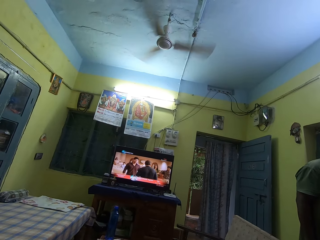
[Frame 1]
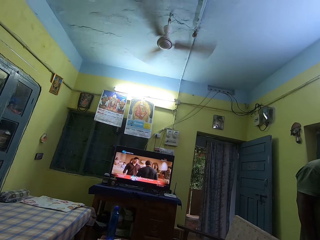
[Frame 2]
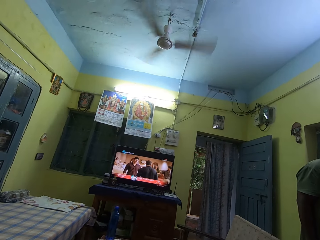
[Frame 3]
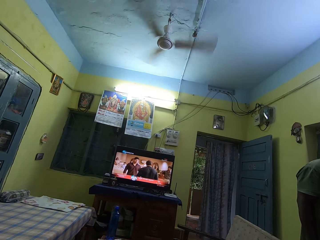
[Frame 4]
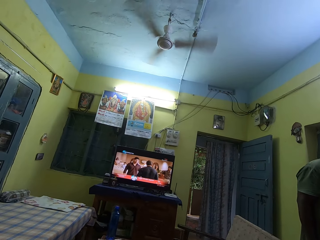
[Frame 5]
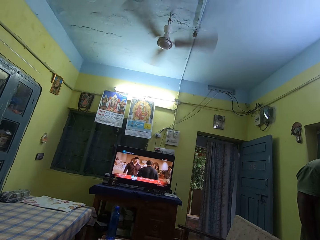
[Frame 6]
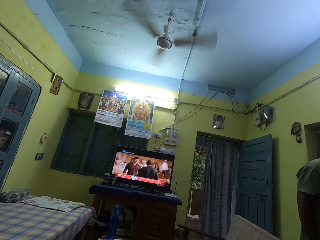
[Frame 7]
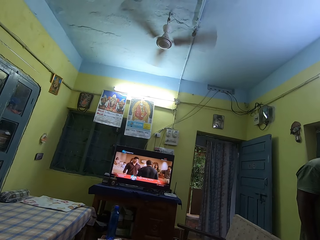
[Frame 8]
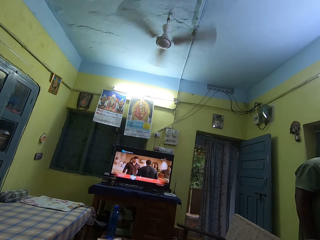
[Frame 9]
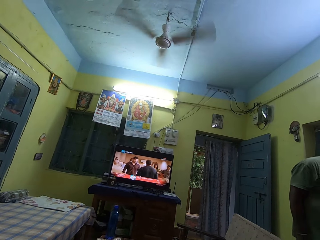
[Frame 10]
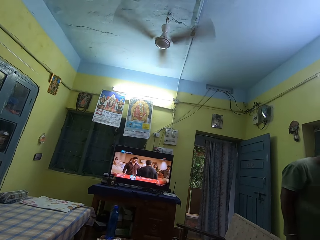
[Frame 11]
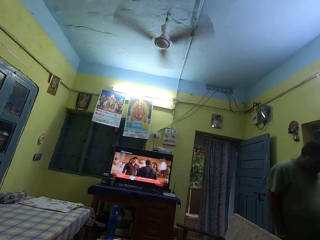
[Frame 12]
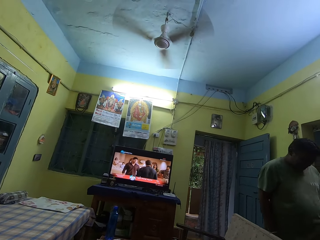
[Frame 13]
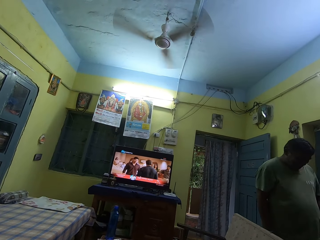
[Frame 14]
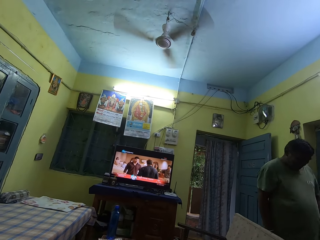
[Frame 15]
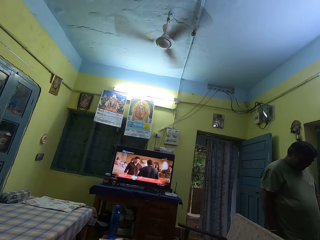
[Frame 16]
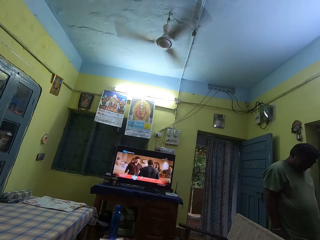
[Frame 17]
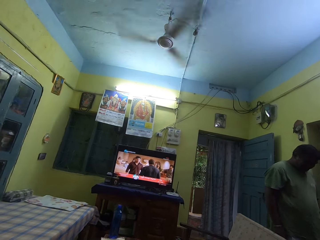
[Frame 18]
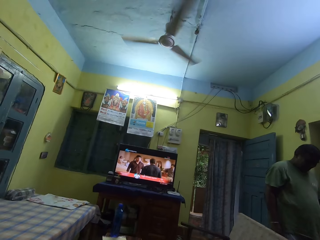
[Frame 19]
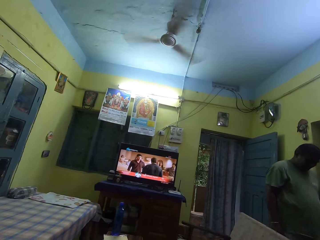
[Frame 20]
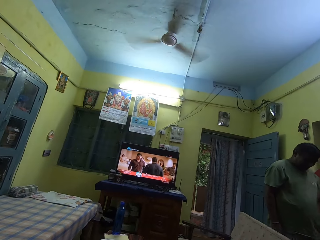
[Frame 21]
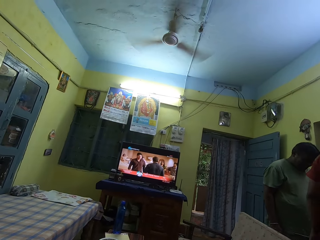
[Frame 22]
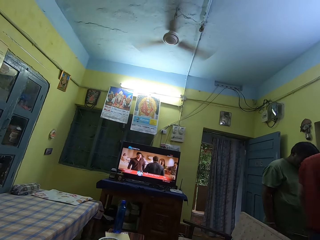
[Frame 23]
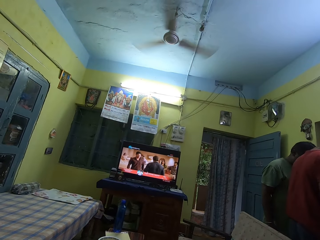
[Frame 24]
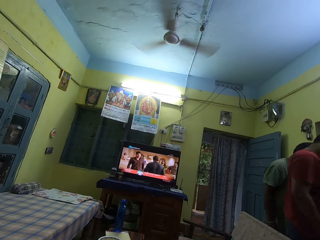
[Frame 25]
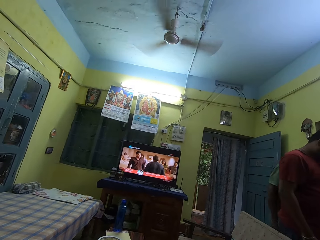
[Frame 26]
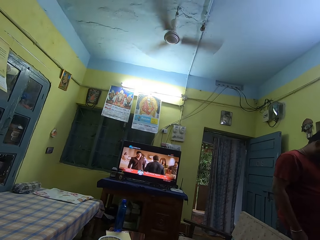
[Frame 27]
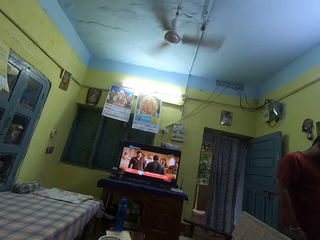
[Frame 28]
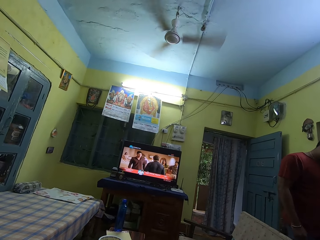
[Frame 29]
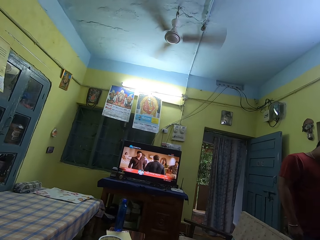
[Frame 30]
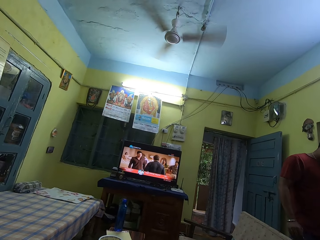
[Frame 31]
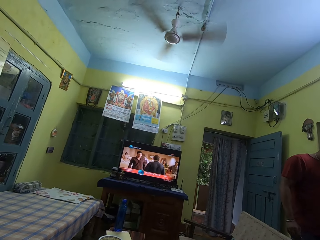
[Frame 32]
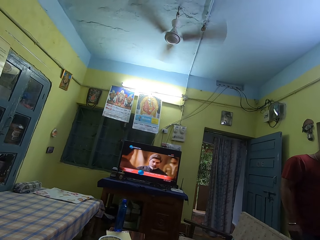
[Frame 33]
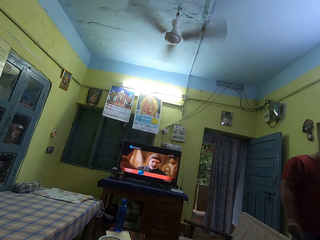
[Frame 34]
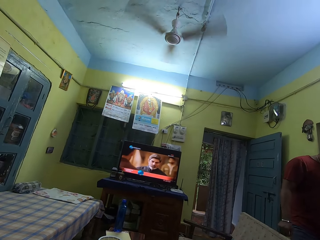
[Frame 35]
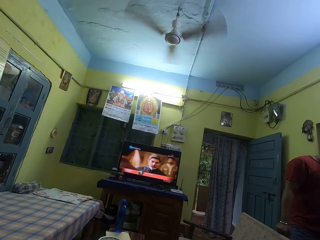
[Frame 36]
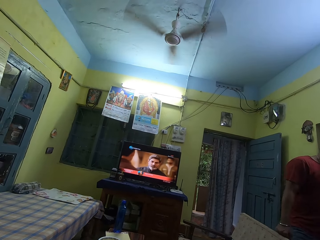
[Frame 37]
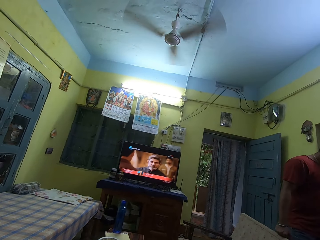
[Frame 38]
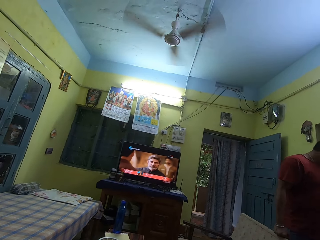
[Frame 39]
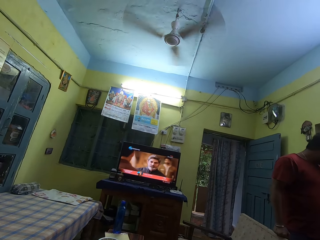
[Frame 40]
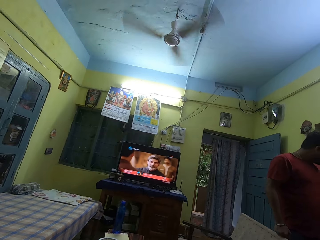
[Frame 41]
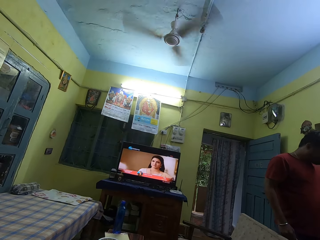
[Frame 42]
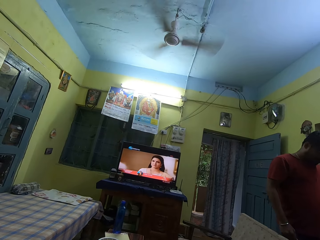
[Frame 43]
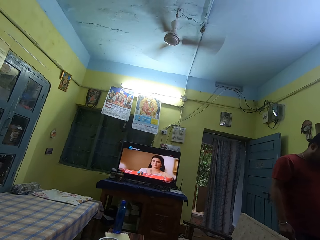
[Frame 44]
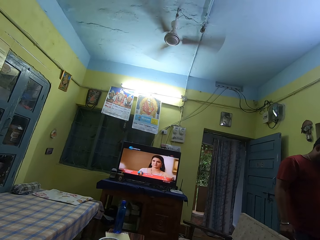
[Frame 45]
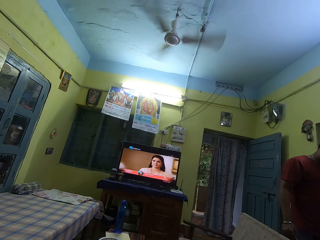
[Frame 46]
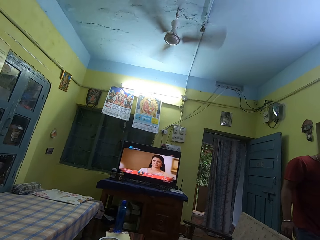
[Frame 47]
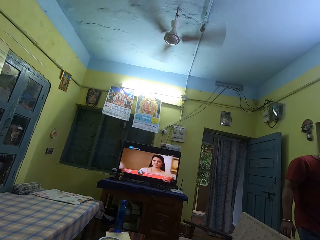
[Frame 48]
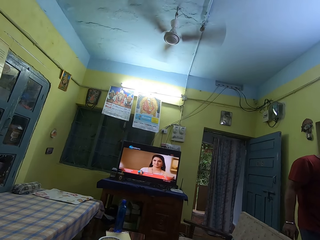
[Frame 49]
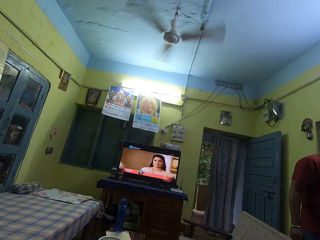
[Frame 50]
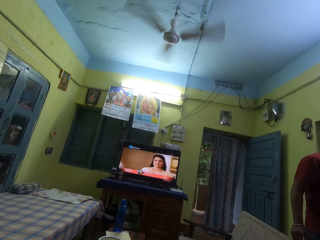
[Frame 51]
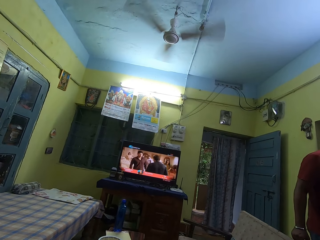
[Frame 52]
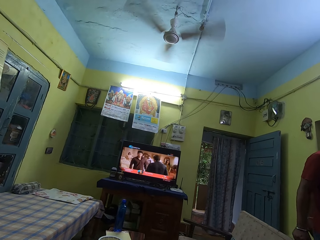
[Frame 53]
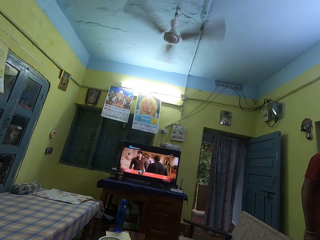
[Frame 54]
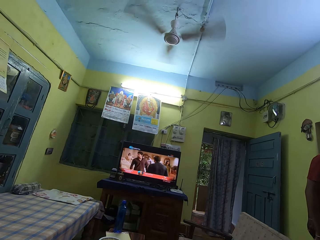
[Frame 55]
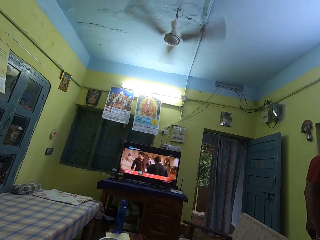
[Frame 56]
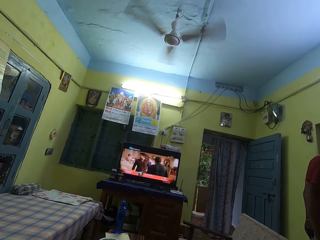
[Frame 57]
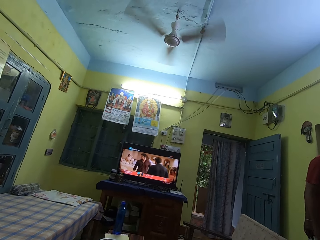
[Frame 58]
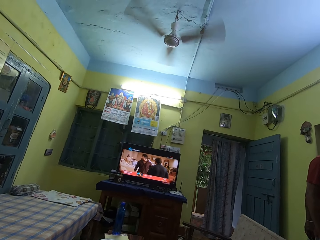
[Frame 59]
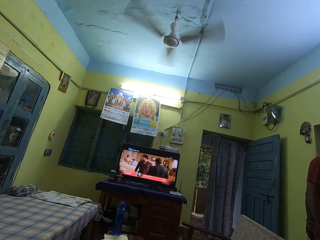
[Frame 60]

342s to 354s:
The man places his right hand on the chair.

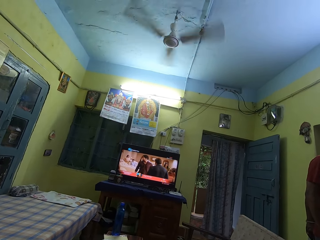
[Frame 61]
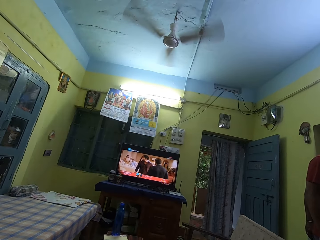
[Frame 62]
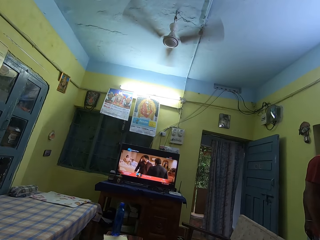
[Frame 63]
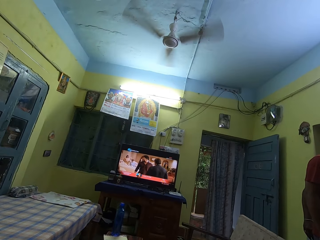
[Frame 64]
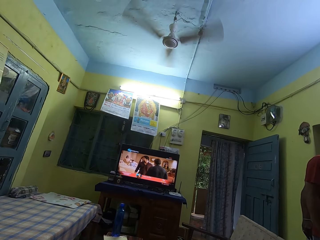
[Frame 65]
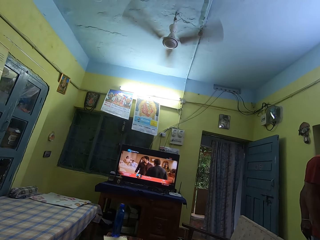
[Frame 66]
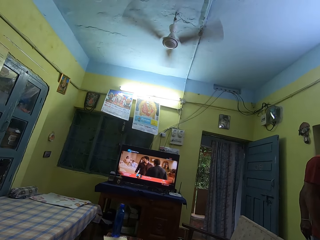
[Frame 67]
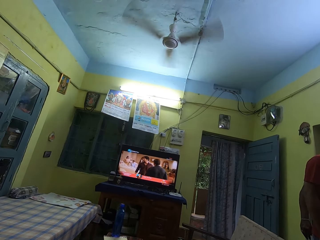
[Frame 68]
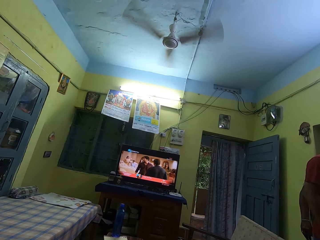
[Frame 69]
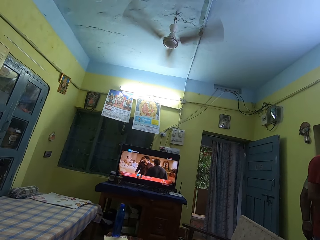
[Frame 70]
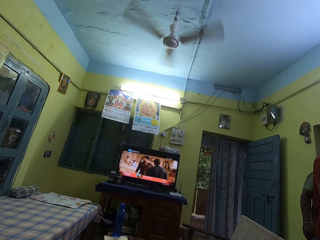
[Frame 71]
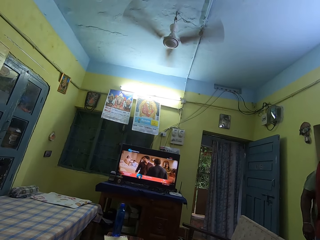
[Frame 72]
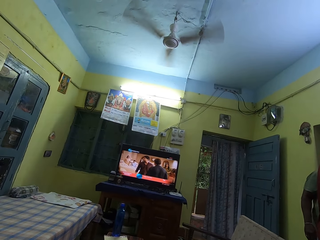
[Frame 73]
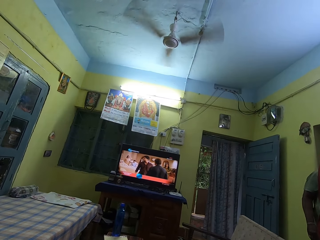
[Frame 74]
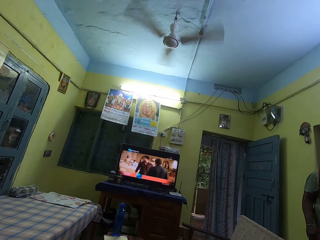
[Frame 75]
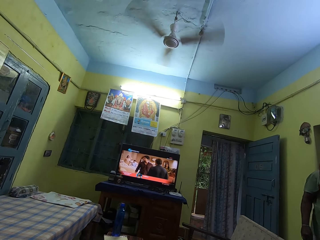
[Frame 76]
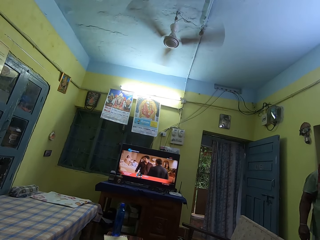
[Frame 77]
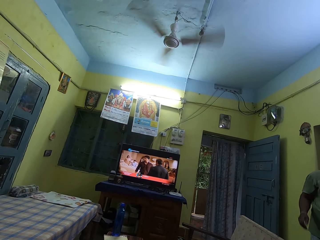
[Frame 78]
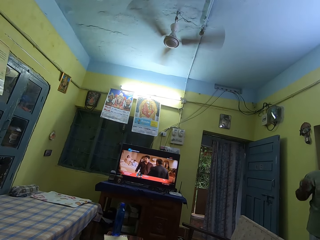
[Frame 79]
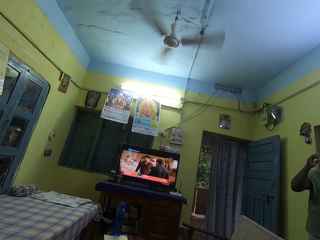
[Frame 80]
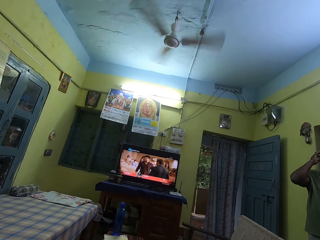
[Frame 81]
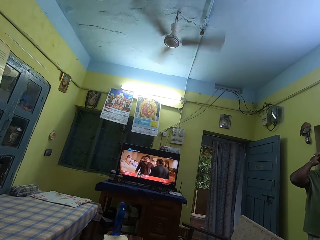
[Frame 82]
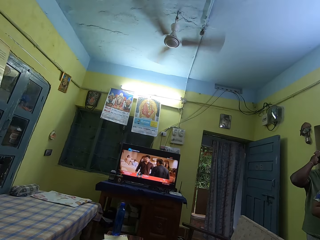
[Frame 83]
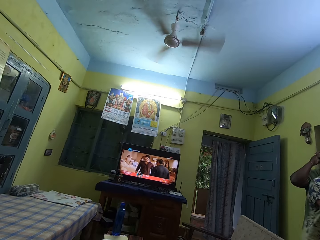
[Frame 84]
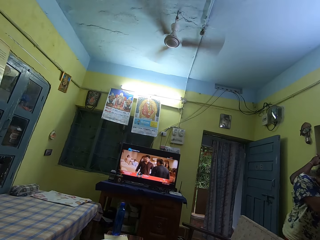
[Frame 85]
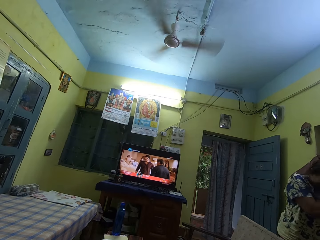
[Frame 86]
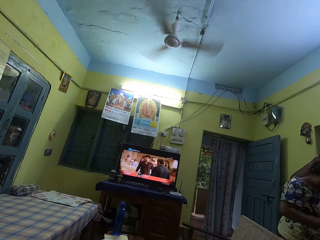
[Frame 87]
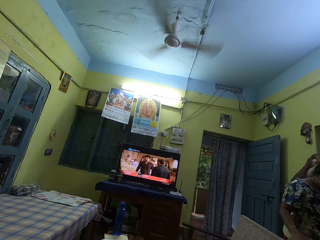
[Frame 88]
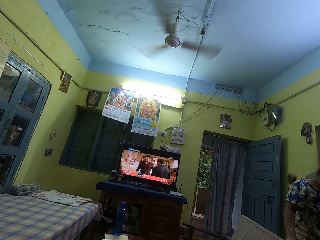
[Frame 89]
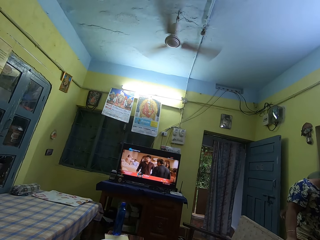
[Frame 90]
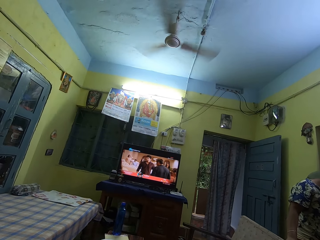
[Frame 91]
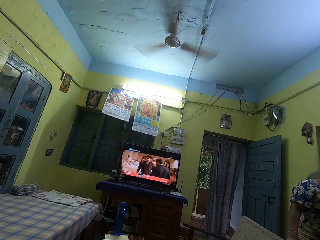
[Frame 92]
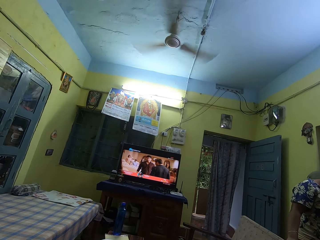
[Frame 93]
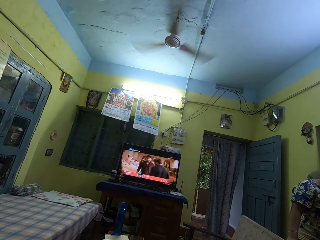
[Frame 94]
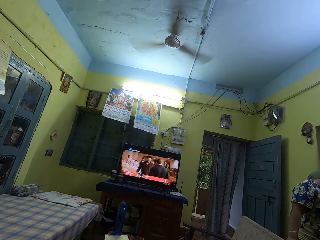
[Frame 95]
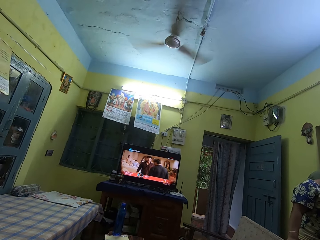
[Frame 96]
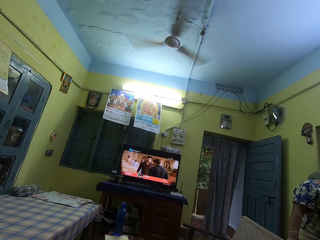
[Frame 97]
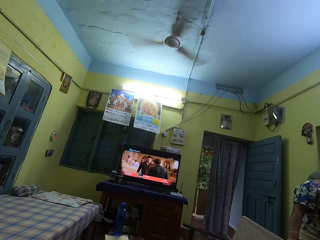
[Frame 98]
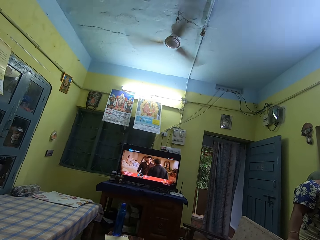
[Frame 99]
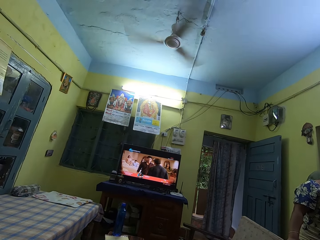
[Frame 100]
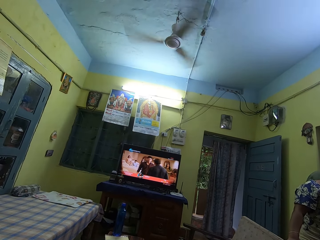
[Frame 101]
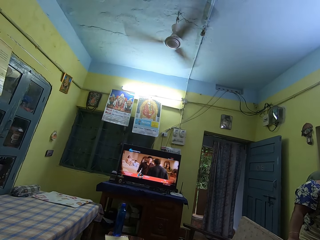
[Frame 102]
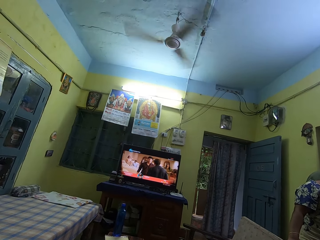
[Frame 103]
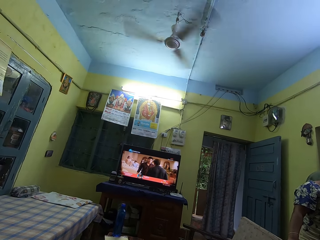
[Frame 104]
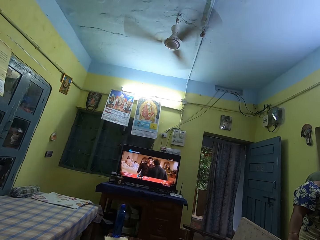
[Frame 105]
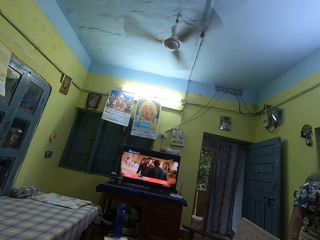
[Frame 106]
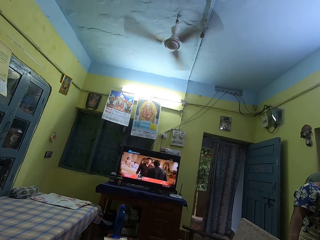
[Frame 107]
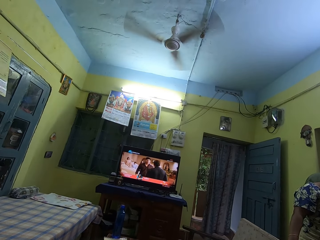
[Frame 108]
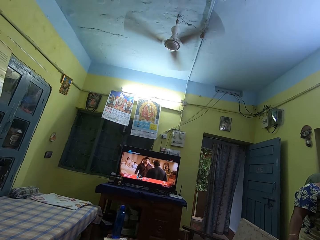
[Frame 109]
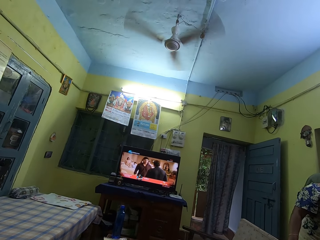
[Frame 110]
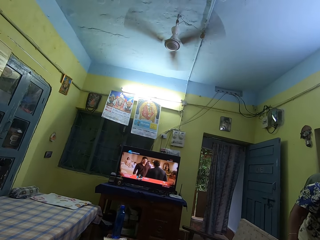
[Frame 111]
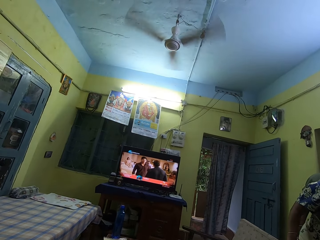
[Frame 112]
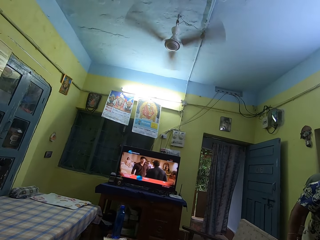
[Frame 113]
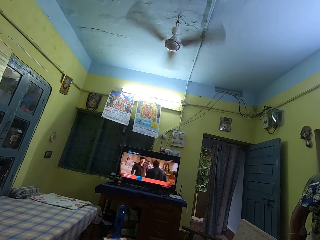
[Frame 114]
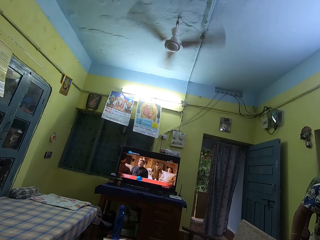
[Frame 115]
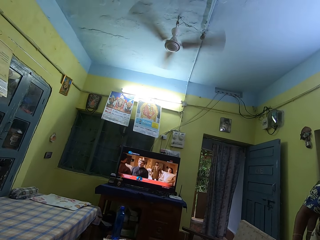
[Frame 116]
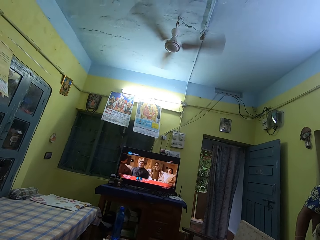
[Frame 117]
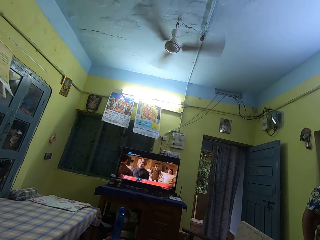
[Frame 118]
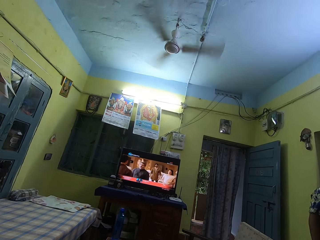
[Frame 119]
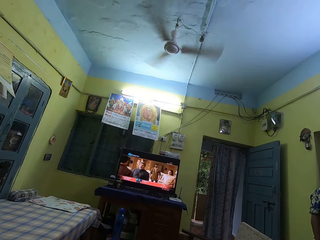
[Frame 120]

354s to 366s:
The woman holds the chair with her right hand.
